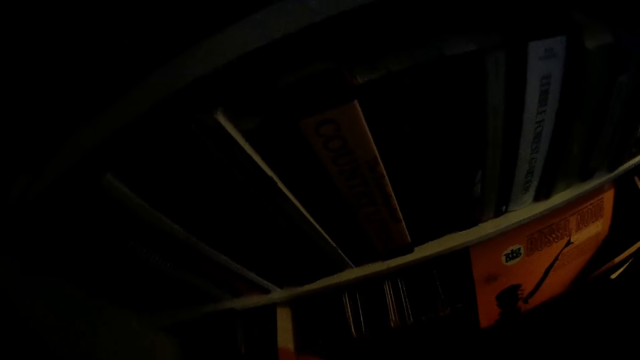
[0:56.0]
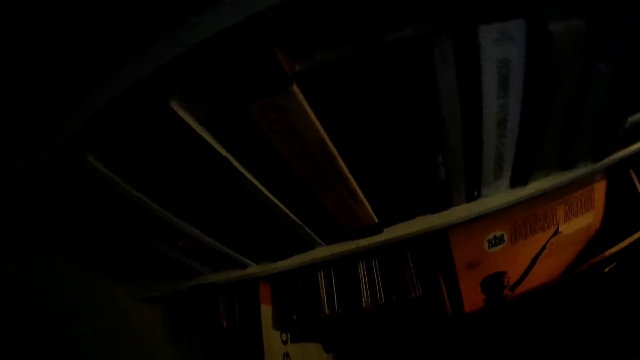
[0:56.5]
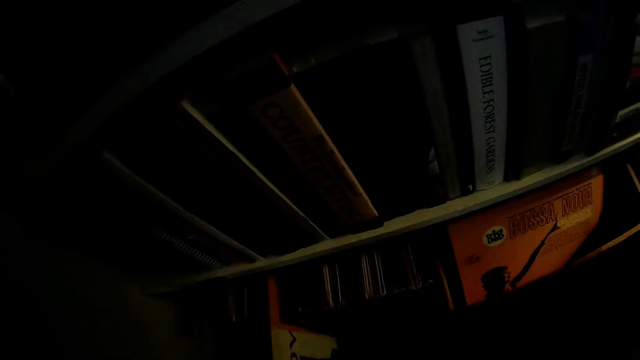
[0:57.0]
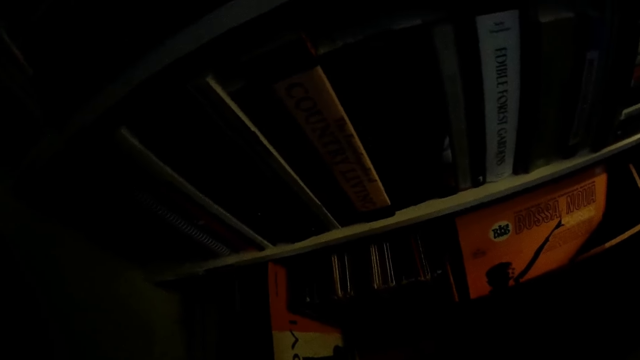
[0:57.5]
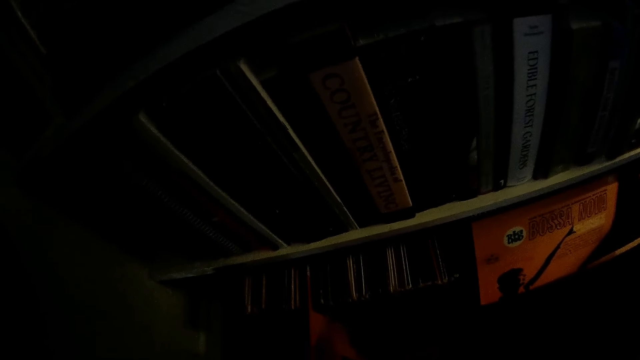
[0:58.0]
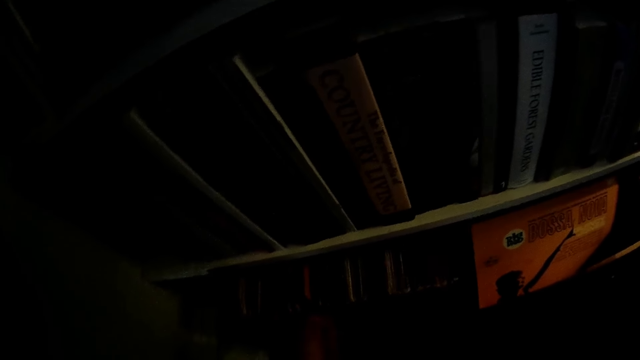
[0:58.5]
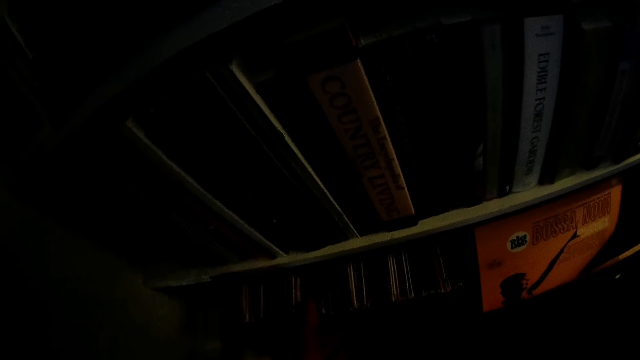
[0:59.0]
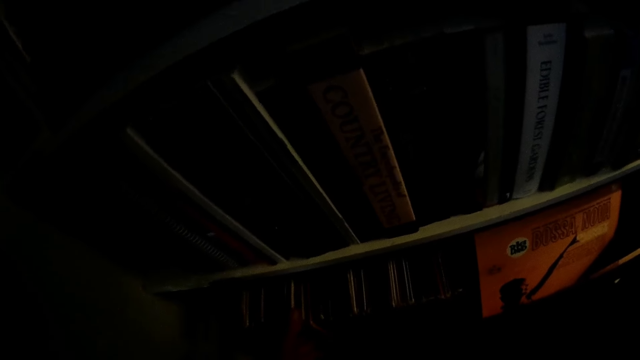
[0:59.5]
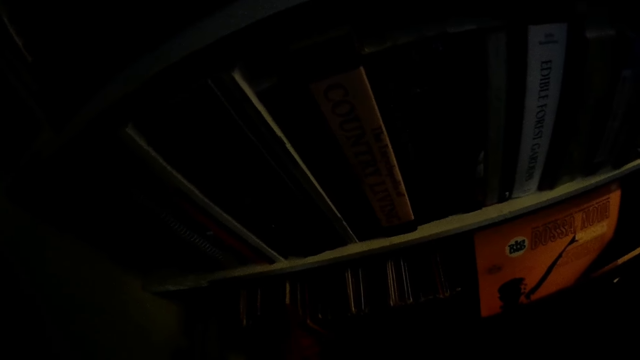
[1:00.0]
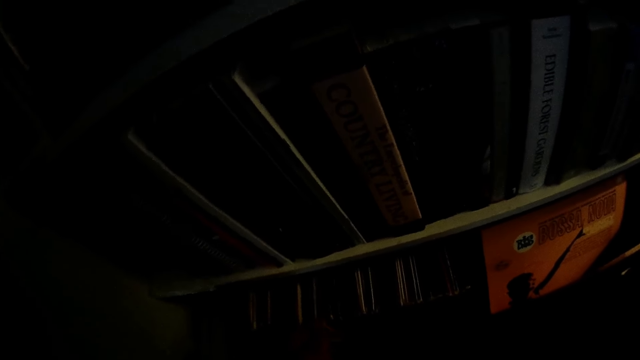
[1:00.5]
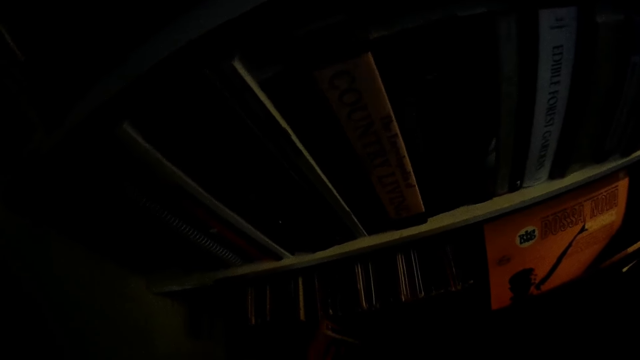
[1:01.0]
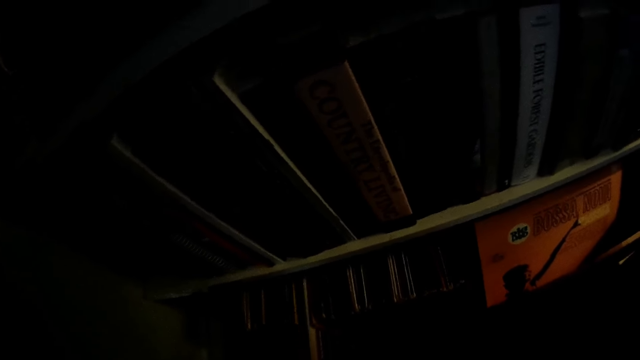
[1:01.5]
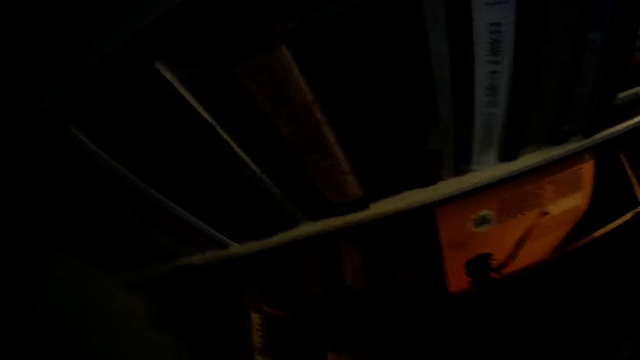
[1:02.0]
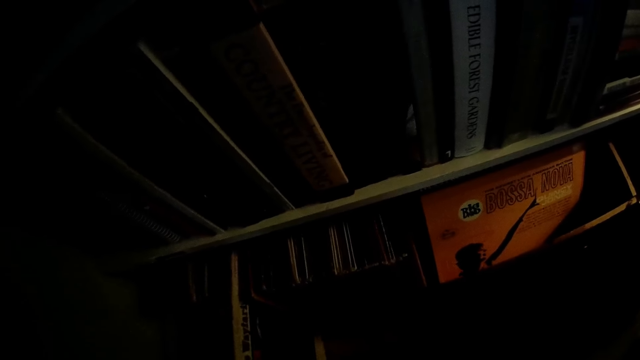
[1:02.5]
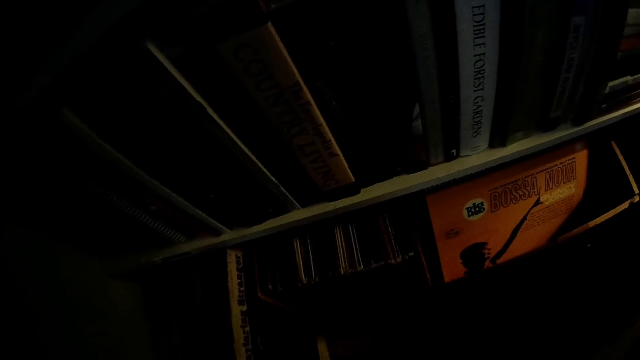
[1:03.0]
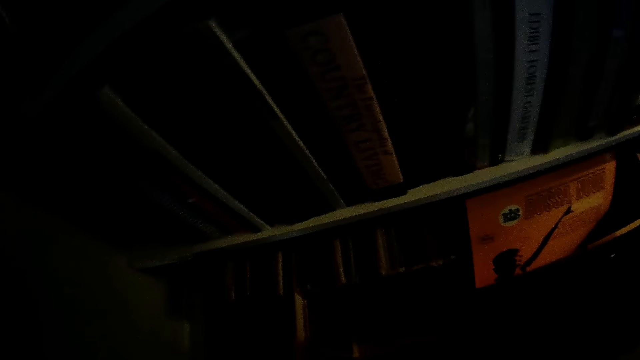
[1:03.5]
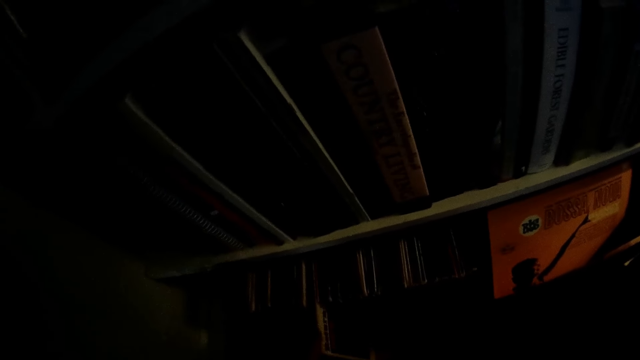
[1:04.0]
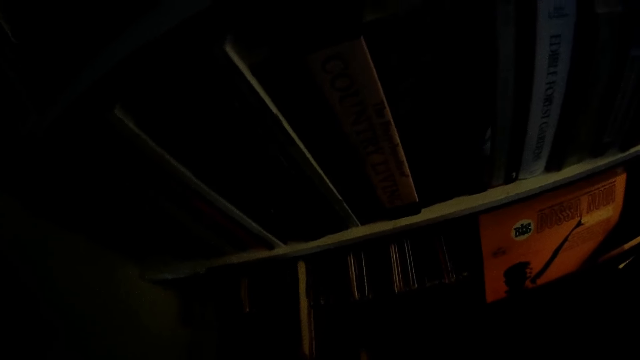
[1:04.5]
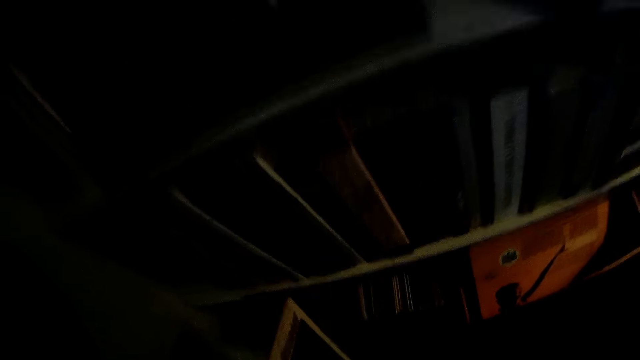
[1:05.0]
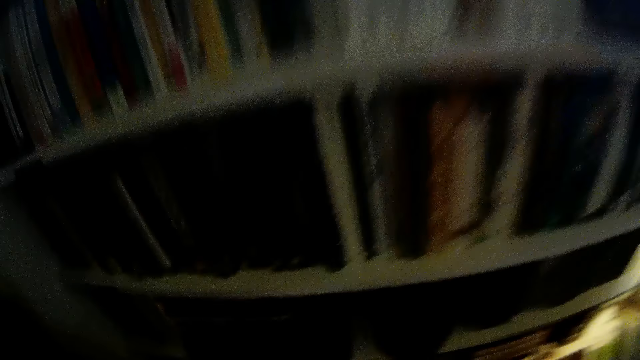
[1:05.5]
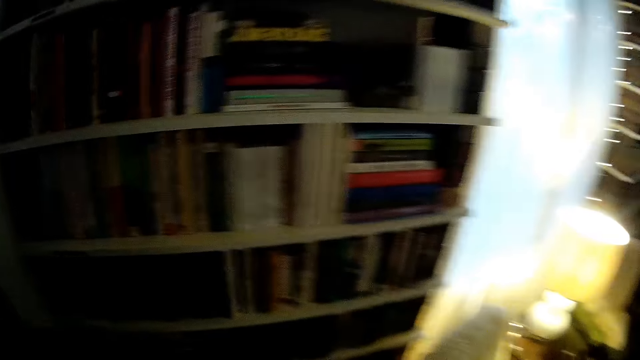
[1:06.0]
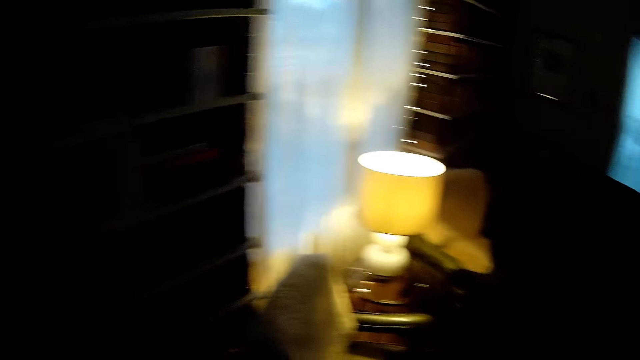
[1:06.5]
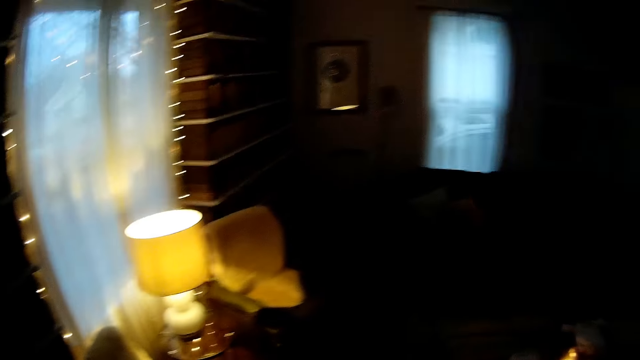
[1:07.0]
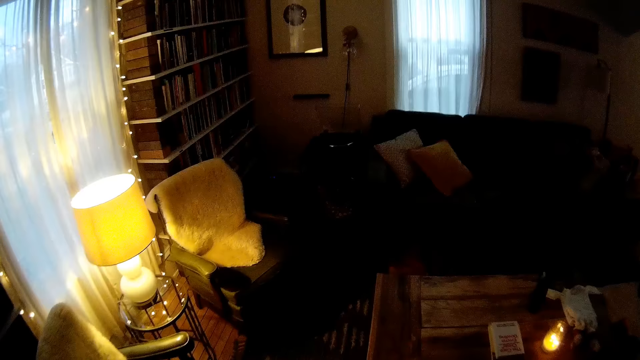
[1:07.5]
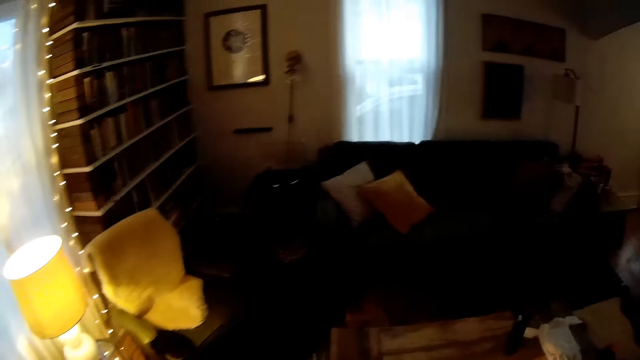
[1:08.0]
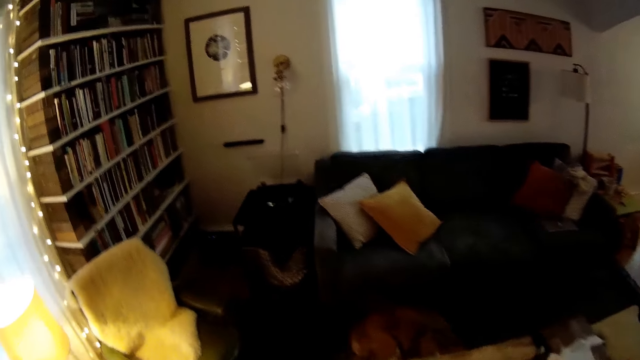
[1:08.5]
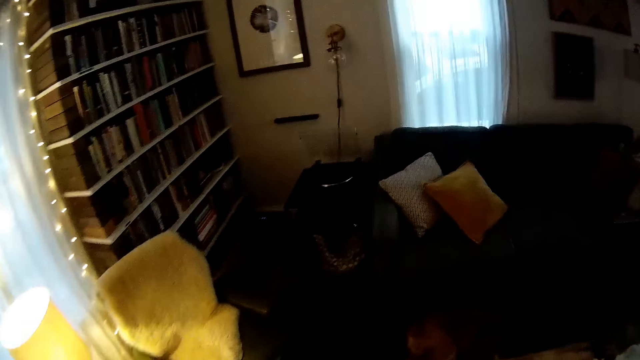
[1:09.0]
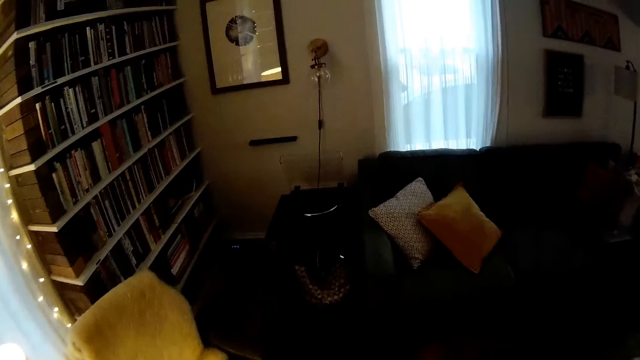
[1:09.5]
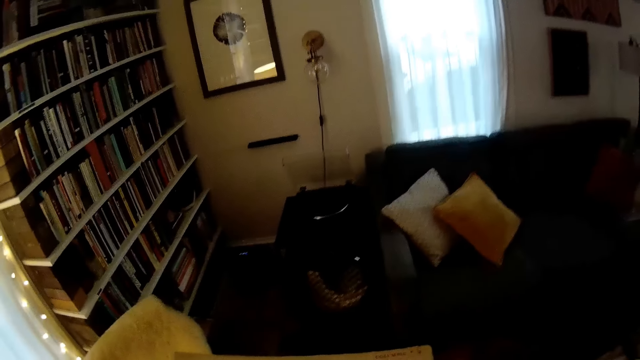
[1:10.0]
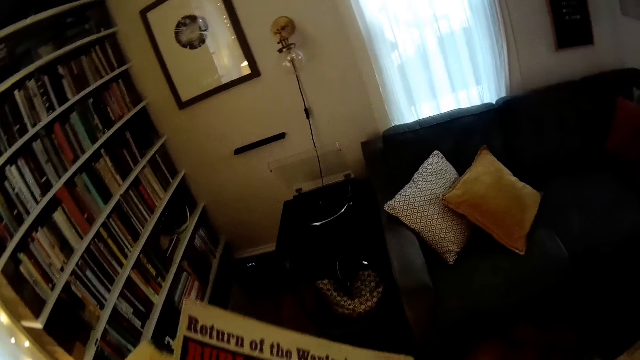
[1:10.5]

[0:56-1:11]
The camera wearer pulls out a vinyl record or book from the shelf with his right hand. He inserts the vinyl record back into the stack on the shelf. He searches on the shelf. He pulls out another vinyl record from the shelf with his right hand. He stands upright. He talks. He moves around the house. He walks to the chair.

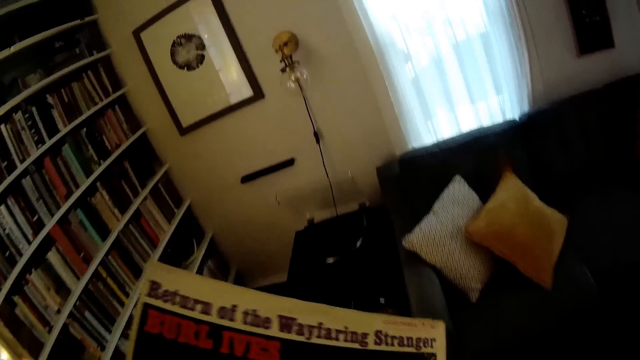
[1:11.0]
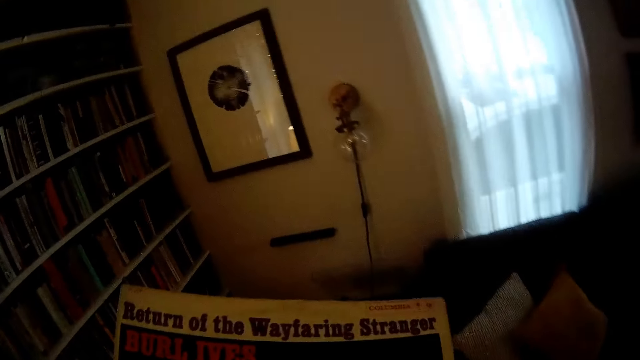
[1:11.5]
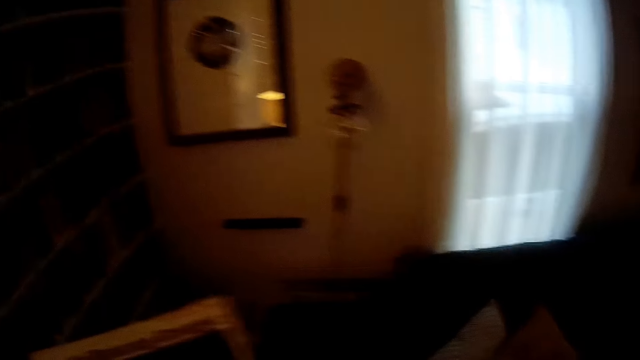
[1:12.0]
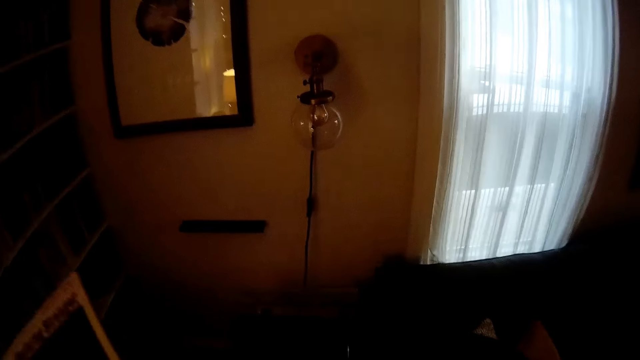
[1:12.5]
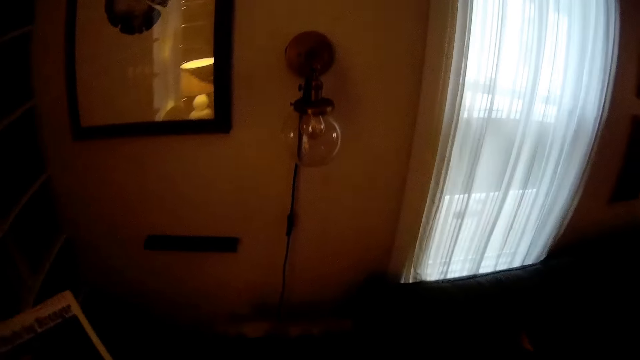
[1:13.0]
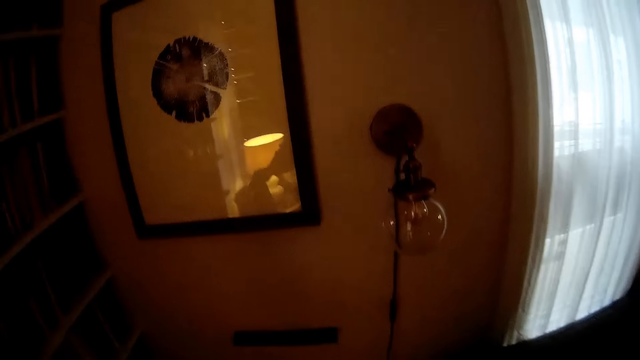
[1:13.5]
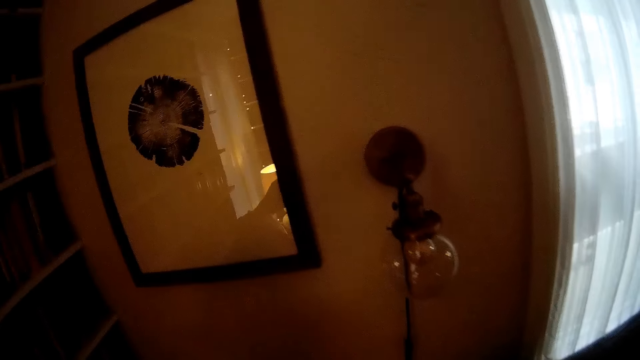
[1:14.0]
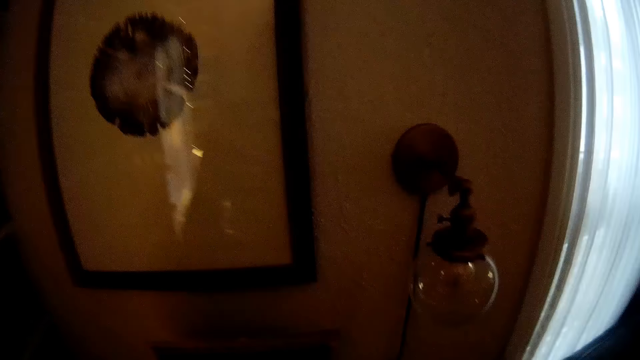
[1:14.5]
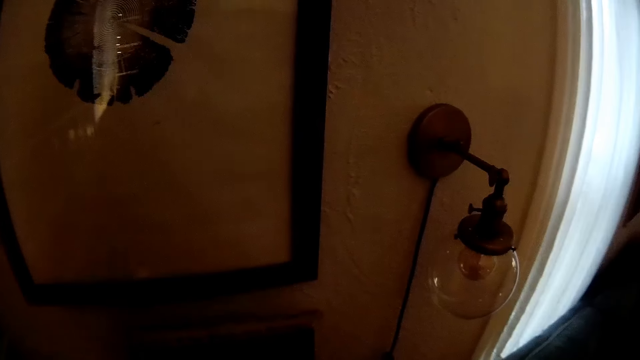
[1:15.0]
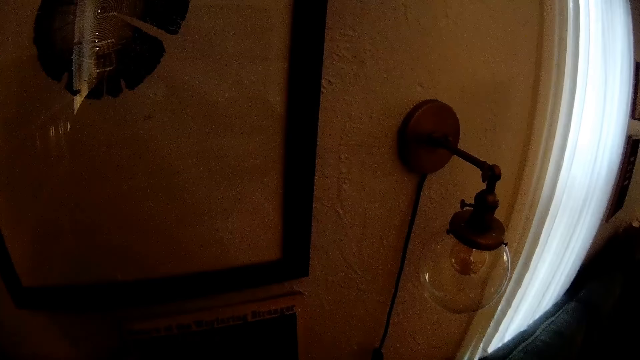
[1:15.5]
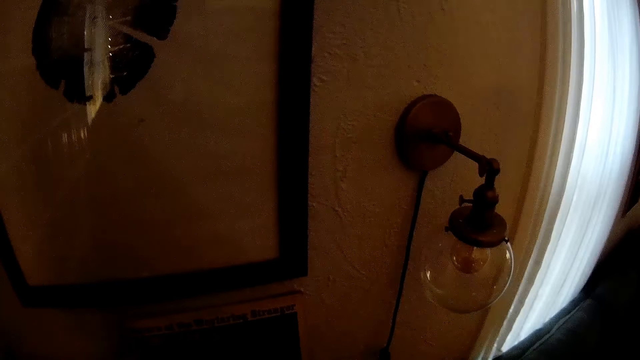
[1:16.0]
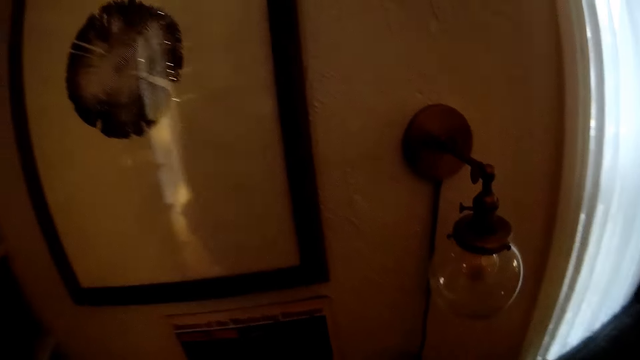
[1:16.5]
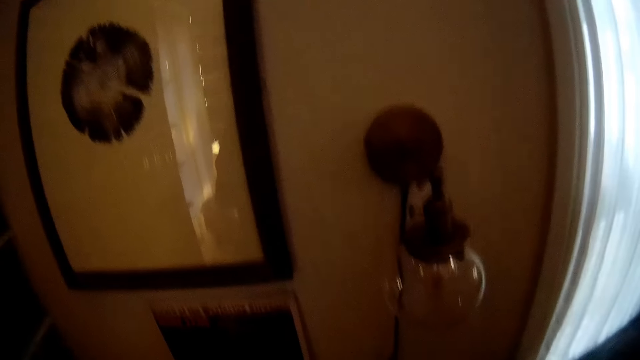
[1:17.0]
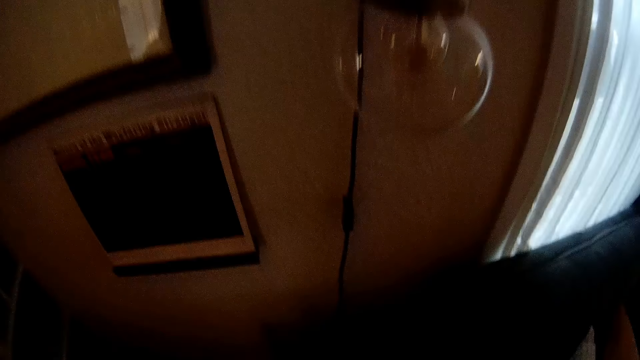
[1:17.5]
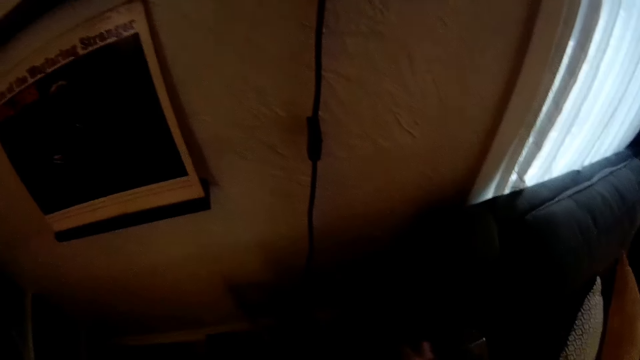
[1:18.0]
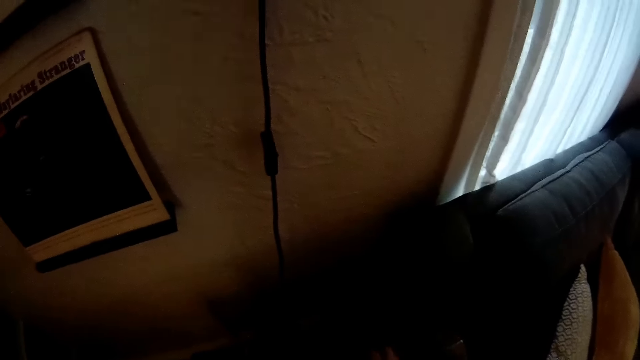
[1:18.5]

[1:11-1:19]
The camera wearer raises the book. They hold the vinyl record with both hands. They look around the frame wall. They put the book on the wall. They bend down.
